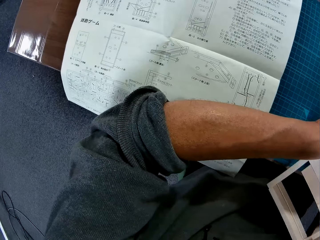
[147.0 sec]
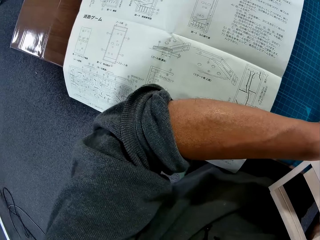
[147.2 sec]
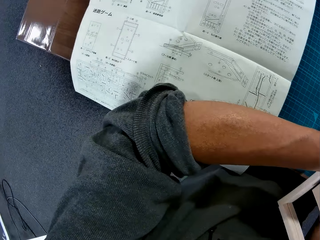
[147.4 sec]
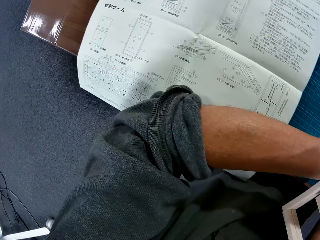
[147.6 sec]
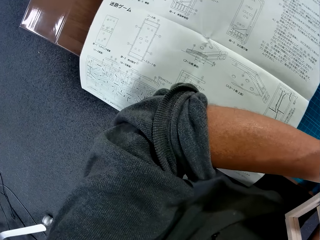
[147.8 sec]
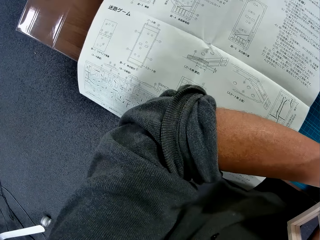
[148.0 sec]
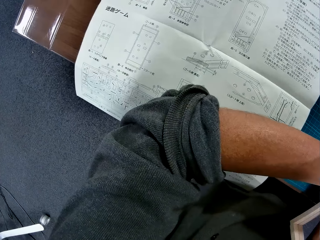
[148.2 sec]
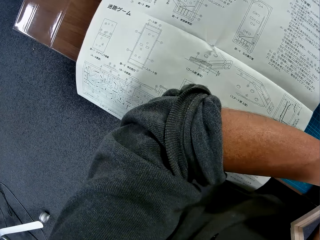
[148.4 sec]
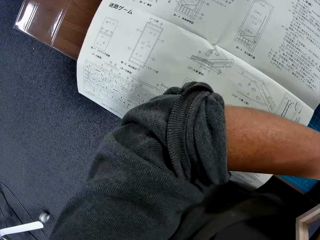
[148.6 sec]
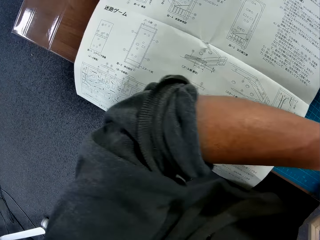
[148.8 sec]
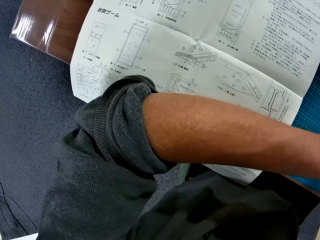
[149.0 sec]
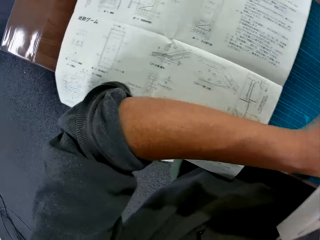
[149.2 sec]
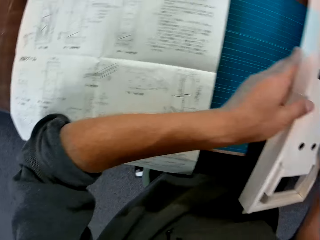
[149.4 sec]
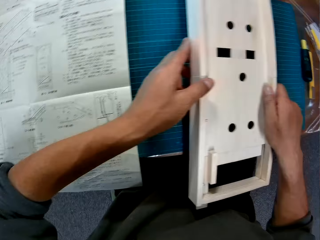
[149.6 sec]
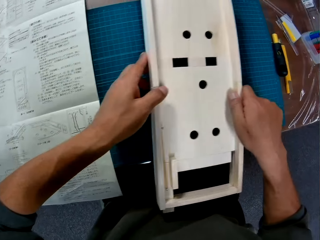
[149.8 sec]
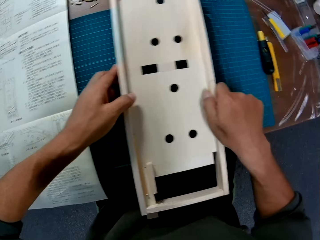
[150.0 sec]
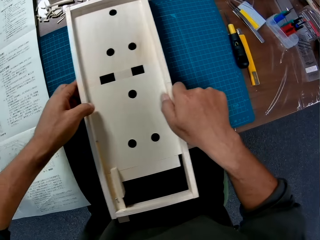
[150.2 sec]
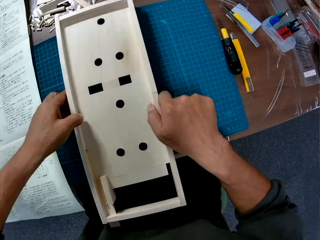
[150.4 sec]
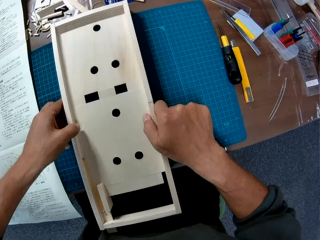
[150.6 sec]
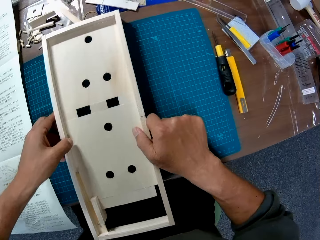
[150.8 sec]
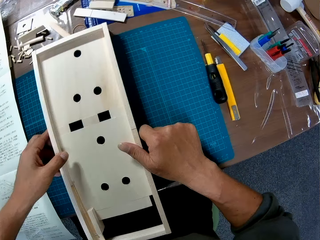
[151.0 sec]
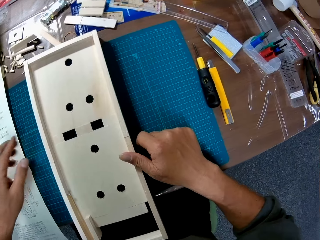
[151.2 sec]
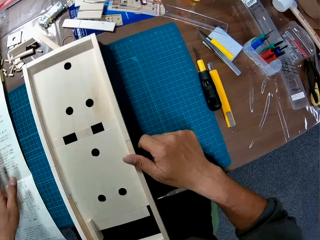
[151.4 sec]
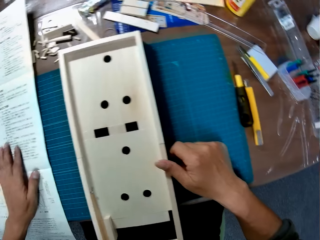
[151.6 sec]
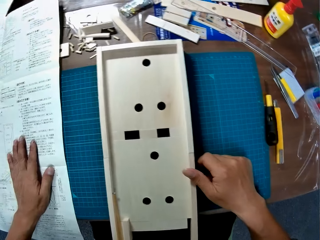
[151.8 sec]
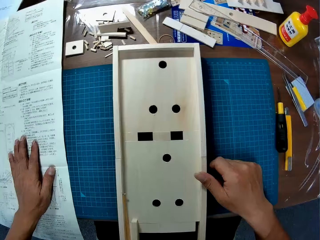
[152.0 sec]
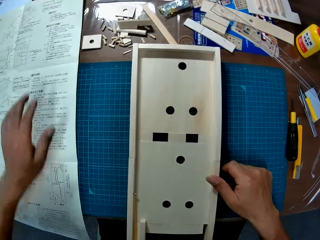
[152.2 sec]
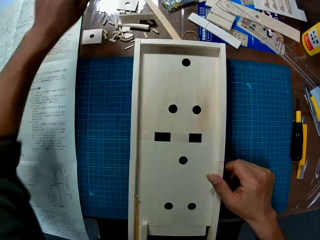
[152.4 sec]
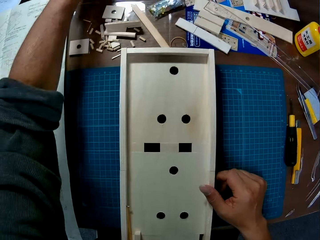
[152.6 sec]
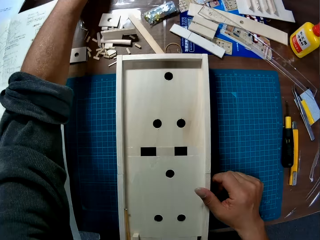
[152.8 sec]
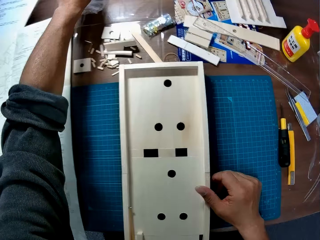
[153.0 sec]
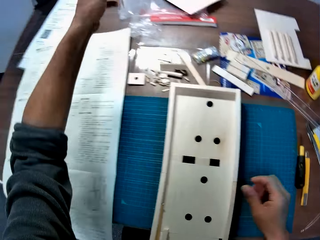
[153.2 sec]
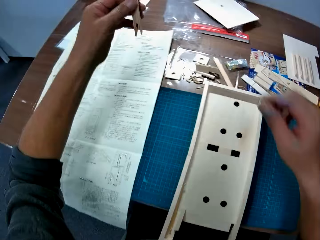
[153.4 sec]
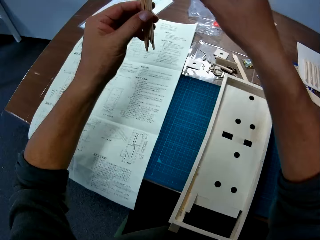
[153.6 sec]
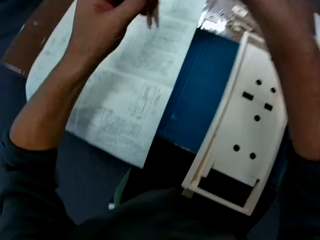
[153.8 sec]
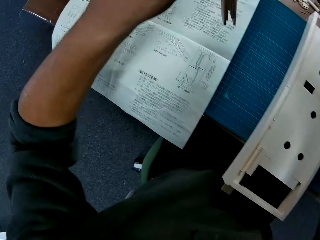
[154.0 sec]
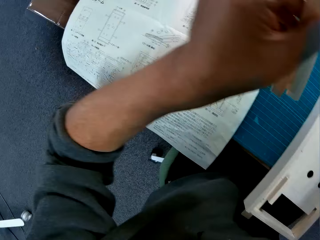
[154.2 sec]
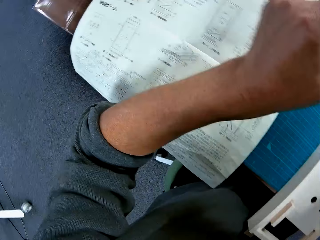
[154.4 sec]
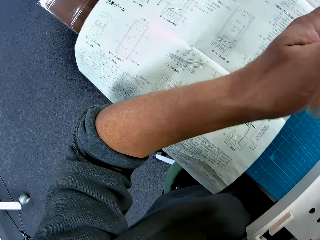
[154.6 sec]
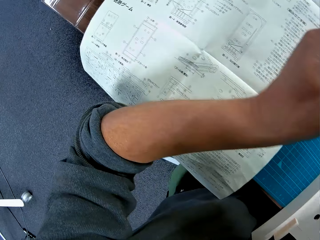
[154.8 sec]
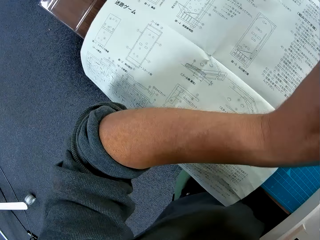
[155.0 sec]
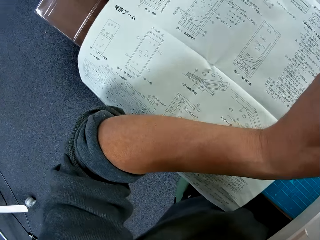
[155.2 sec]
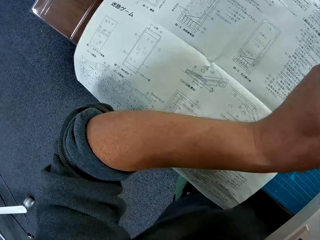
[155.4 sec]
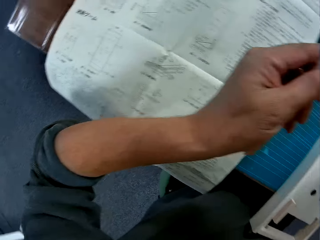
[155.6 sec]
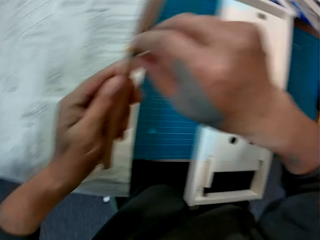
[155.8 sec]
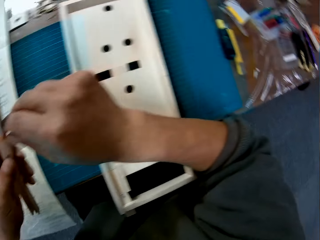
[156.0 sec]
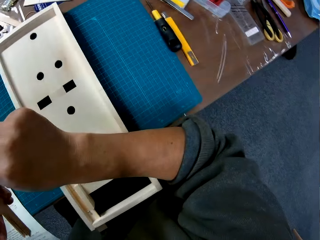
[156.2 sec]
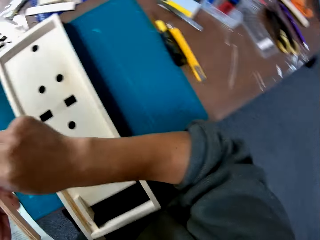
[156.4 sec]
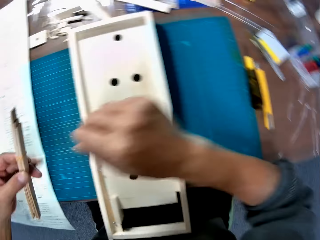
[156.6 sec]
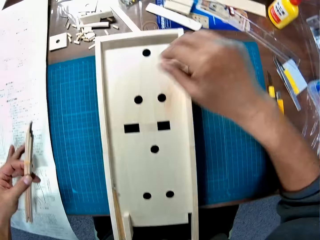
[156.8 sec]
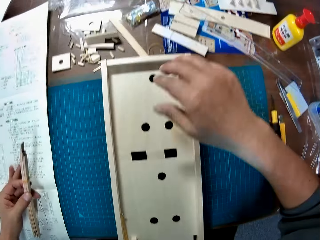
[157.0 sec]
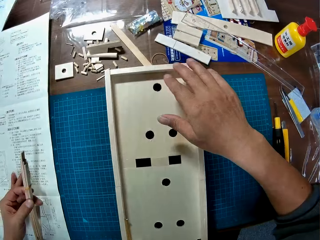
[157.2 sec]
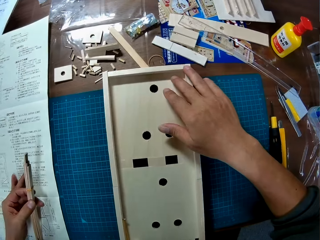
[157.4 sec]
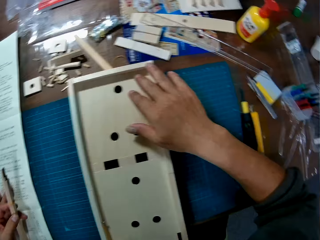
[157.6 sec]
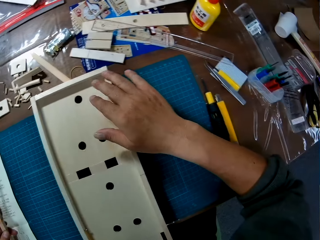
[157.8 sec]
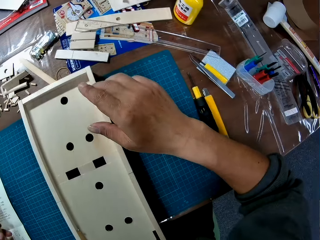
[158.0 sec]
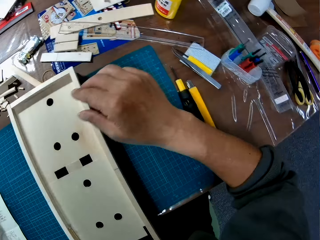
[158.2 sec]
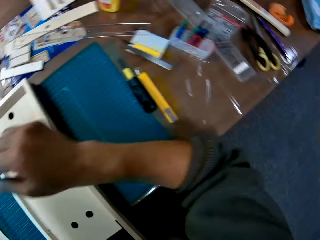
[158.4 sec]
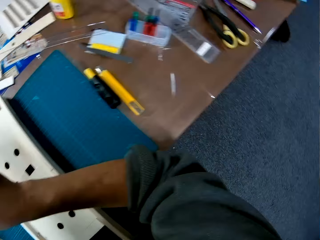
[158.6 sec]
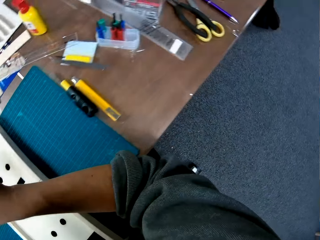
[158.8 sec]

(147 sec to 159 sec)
The camera wearer looks at the wooden object. He places the wooden piece on the blue sheet. He pushes aside the instruction manual on the table with his left hand. He picks up banded wooden pieces from the table. He unties the pieces of wood. He pulls a rubber band on the wooden pieces. He looks around. He places his right hand on the wooden piece on the blue sheet.

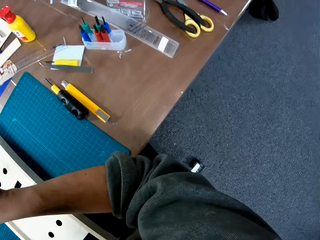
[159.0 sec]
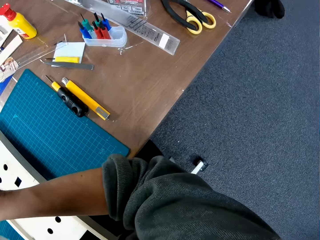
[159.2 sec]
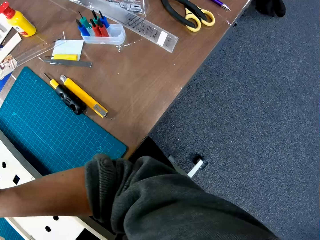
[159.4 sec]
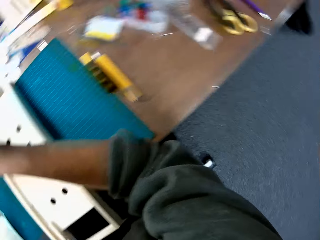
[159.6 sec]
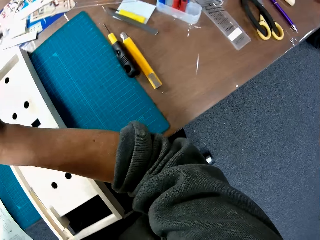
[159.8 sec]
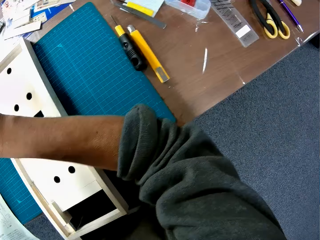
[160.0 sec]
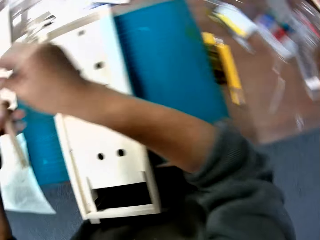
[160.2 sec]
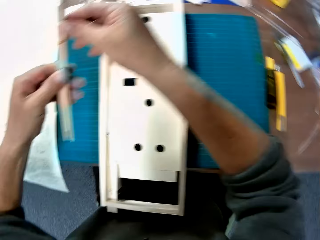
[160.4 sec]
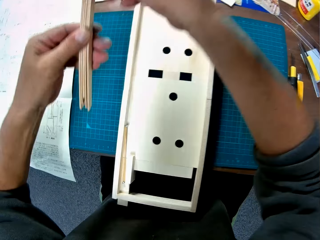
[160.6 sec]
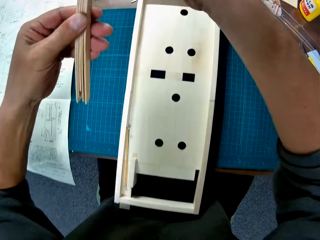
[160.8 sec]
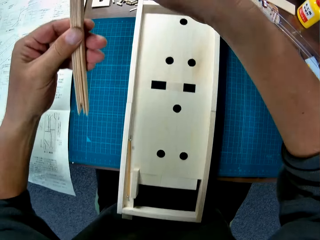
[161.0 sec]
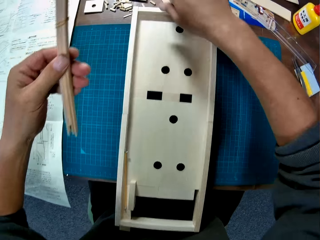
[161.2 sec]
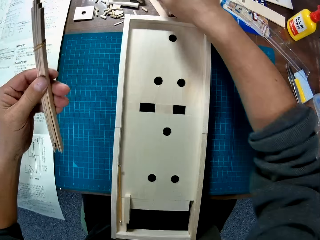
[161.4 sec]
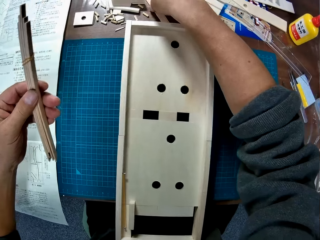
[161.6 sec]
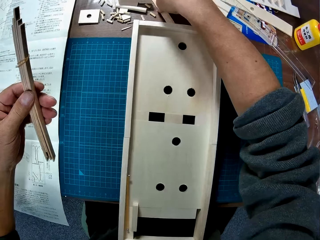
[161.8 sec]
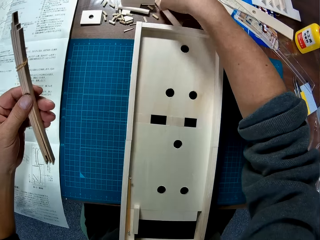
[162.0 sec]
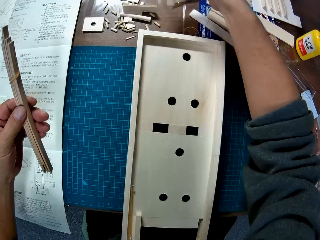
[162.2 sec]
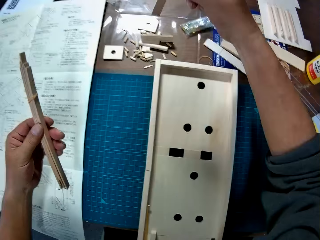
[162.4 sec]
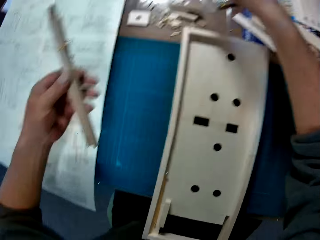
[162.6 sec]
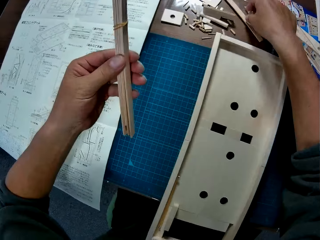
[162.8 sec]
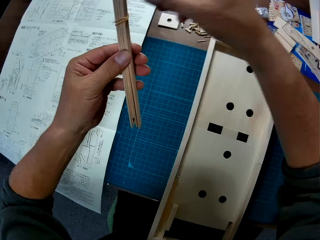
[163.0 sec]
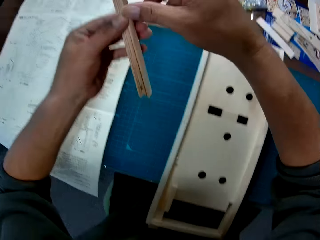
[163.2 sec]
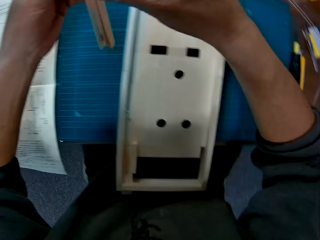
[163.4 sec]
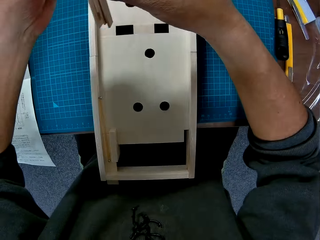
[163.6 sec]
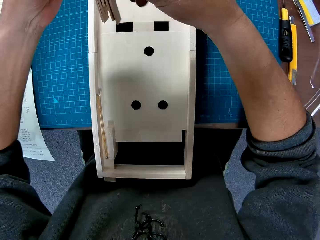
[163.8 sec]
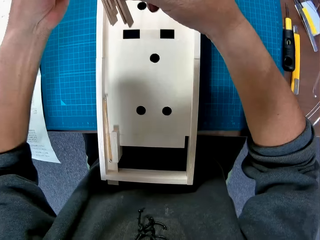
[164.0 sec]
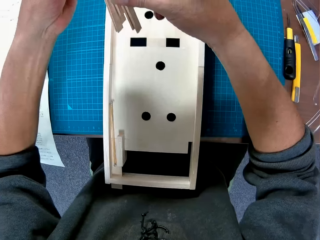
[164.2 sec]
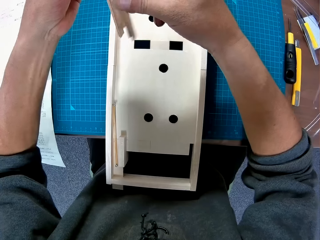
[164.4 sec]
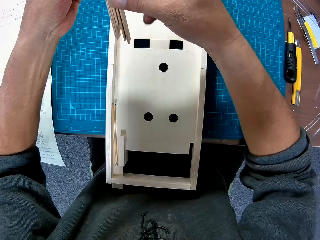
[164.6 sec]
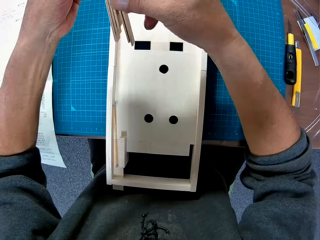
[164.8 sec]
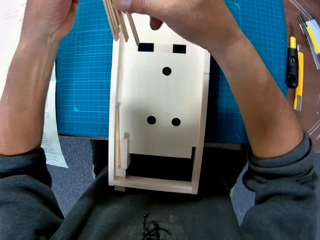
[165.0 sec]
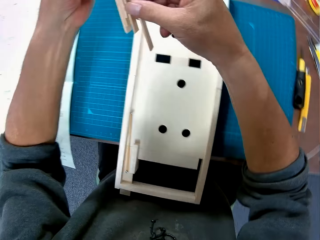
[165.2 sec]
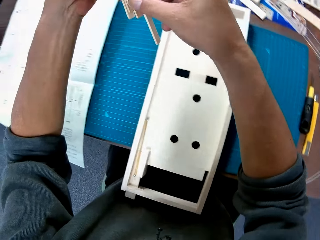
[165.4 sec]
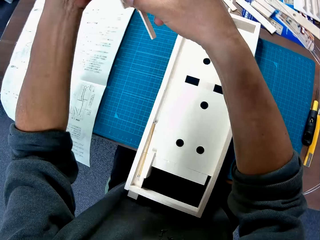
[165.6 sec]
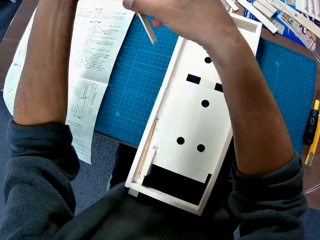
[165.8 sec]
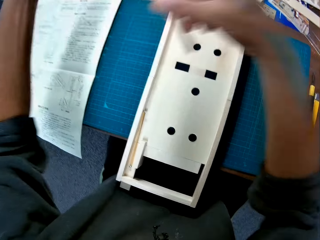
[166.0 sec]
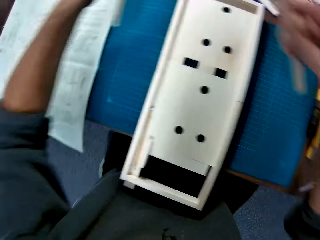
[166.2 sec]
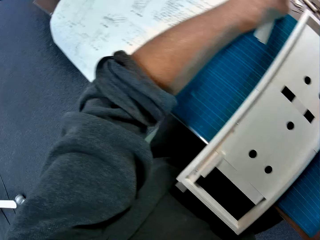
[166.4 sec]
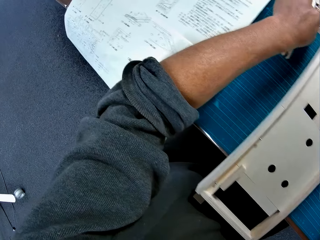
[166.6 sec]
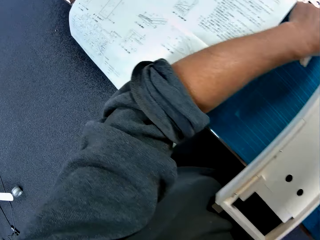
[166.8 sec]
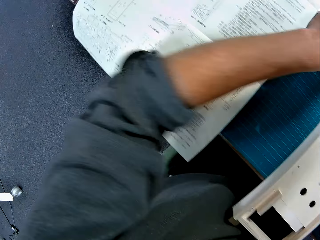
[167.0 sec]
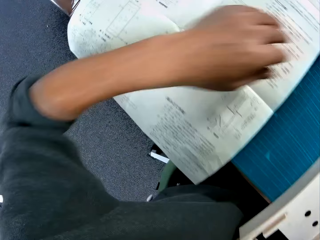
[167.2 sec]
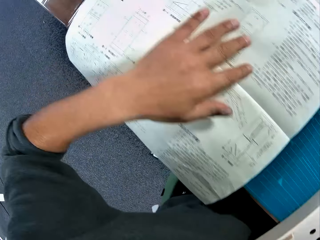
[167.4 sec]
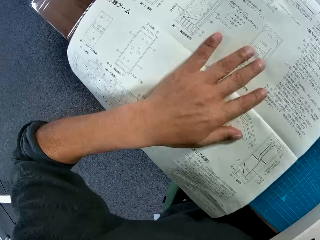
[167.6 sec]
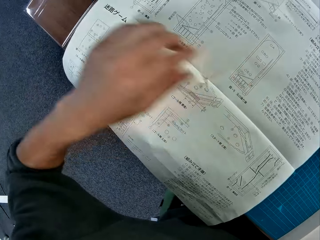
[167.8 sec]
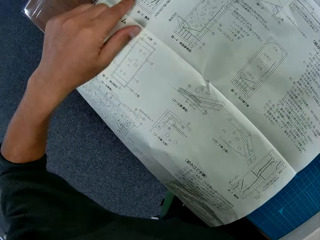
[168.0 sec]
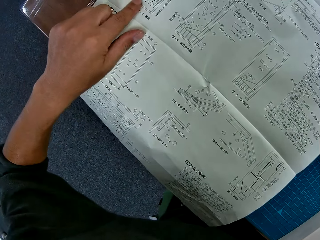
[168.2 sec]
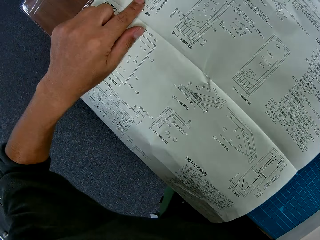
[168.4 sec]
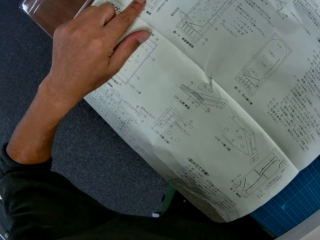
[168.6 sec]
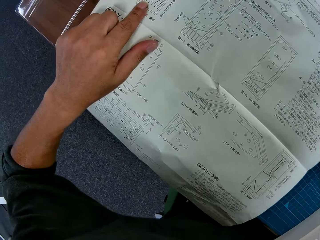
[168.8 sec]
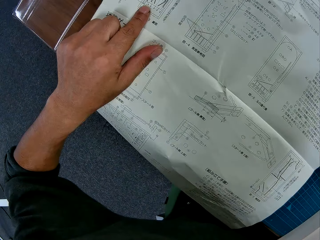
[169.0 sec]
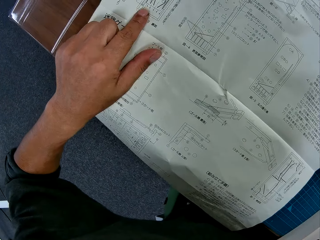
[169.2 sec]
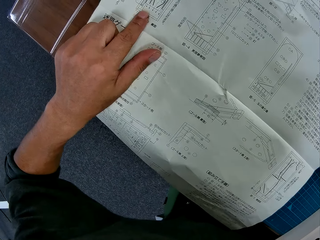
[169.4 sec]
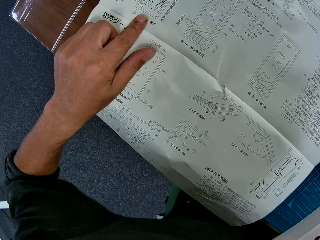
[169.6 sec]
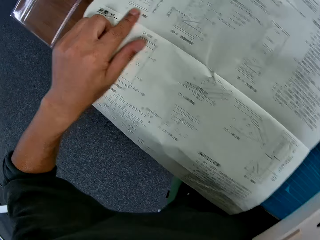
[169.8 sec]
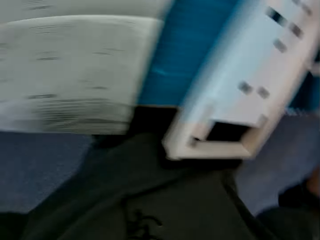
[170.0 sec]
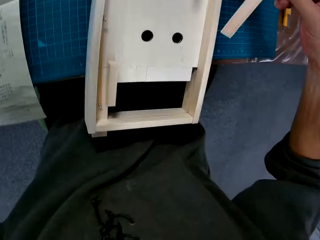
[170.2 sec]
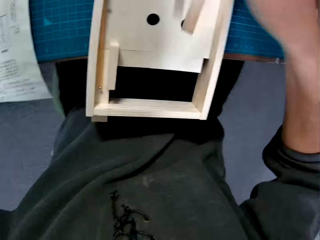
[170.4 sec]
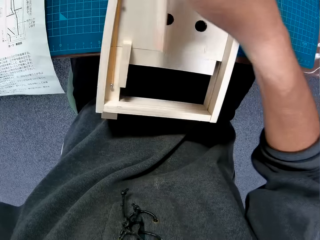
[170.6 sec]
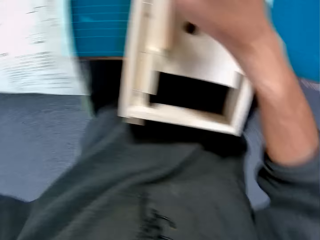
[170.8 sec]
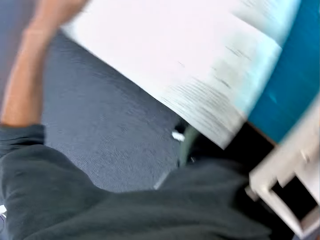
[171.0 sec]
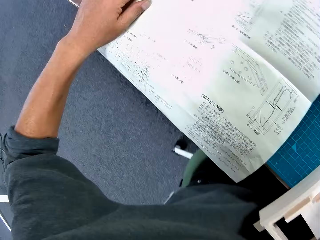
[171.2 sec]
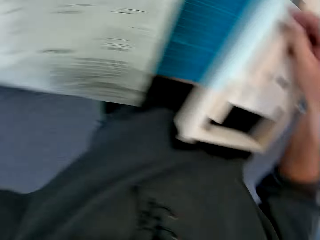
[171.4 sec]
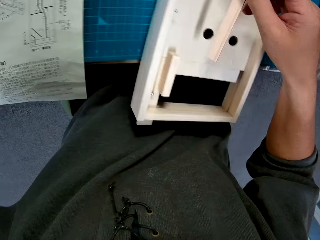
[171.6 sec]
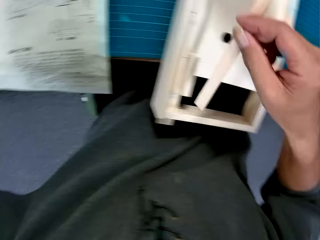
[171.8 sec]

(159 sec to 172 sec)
The camera wearer pulls the rubber band on the wooden pieces in his hand. He picks up other banded wooden pieces from the table. He places the banded wooden piece on the table. He pulls out one of the banded wooden pieces in his left hand with his right hand. He separates the pieces of wood. He places the banded wooden pieces on the blue sheet. He places his left hand on the instruction manual. He reads the manual. He looks at the wooden object. He glances at the instruction manual.
